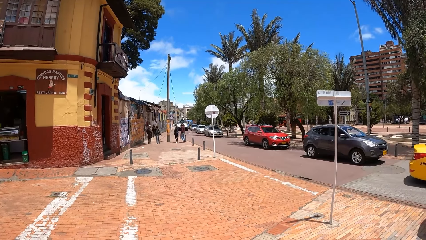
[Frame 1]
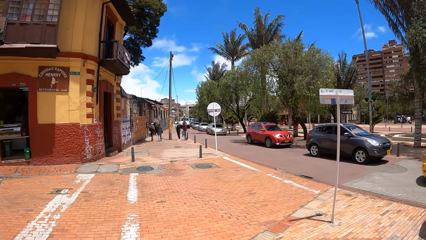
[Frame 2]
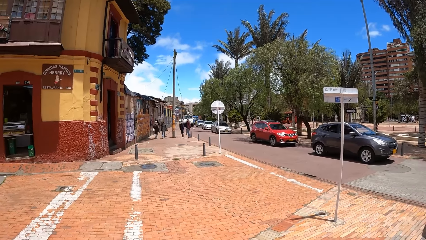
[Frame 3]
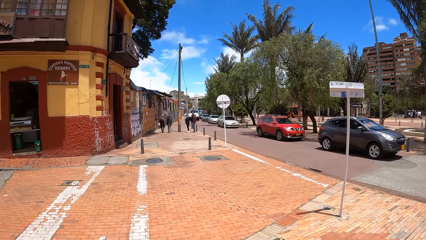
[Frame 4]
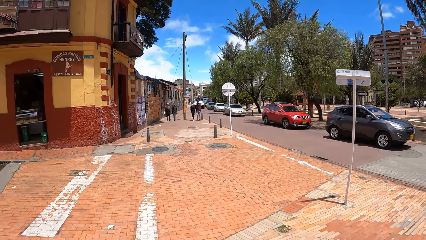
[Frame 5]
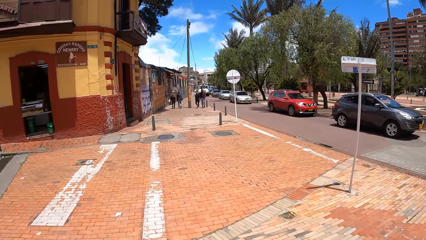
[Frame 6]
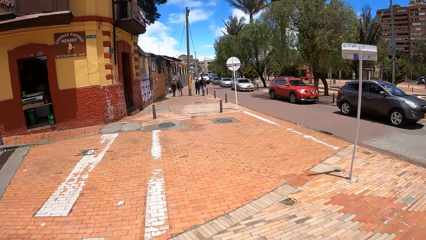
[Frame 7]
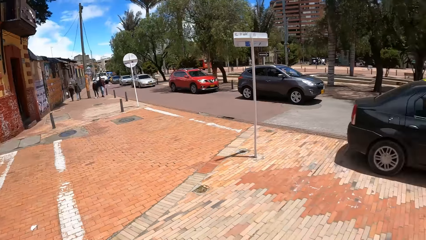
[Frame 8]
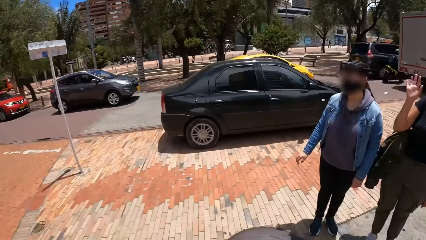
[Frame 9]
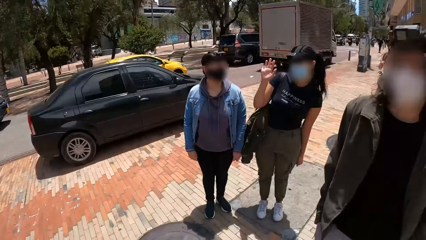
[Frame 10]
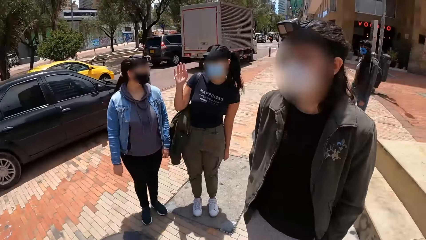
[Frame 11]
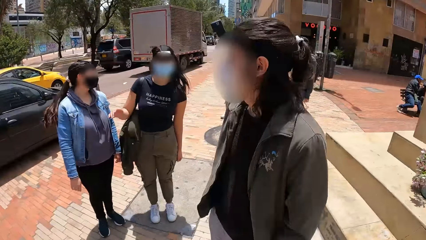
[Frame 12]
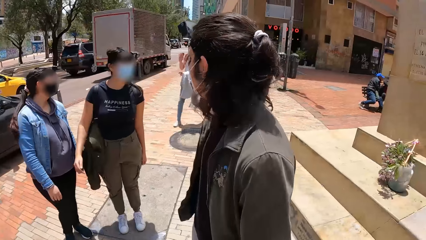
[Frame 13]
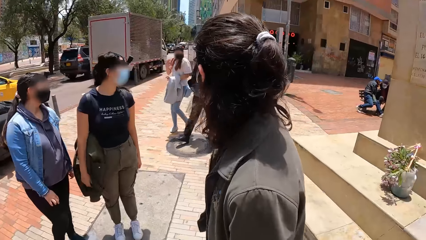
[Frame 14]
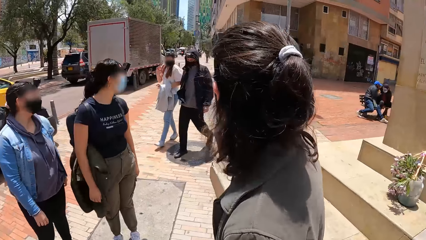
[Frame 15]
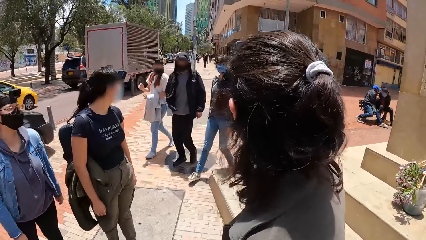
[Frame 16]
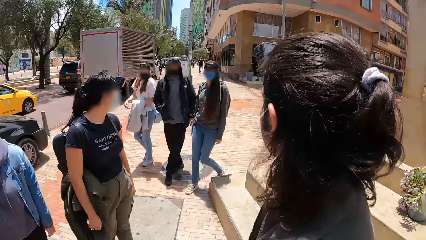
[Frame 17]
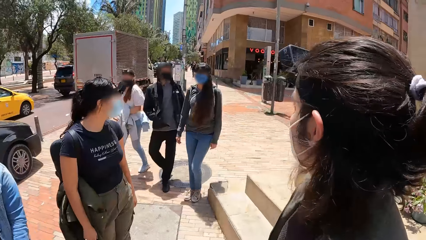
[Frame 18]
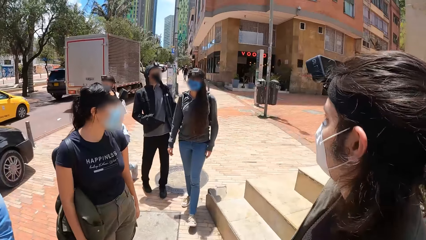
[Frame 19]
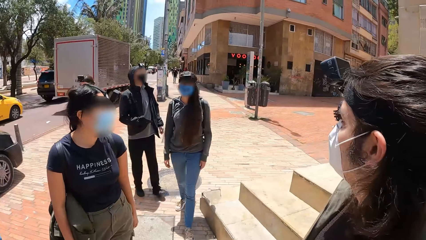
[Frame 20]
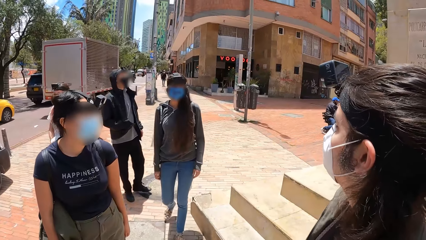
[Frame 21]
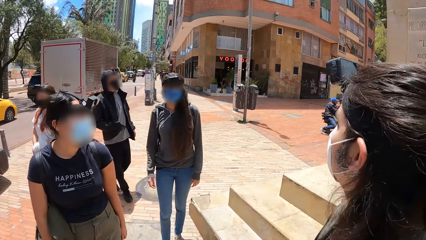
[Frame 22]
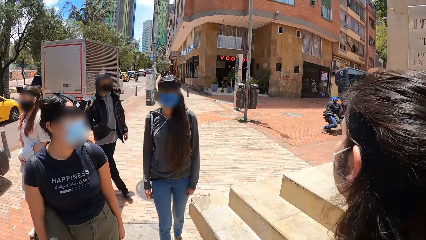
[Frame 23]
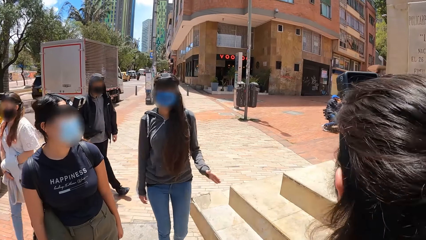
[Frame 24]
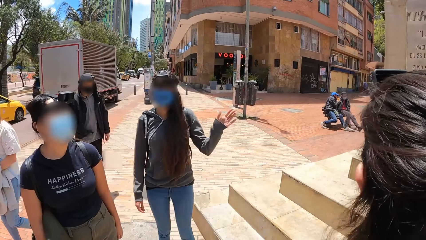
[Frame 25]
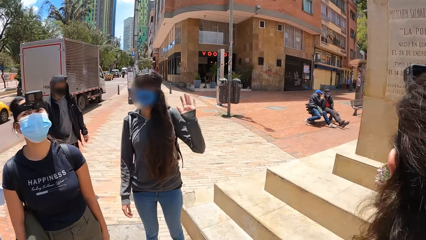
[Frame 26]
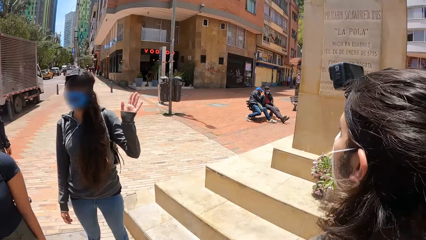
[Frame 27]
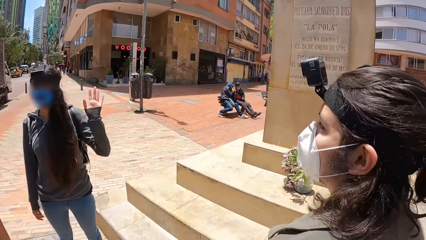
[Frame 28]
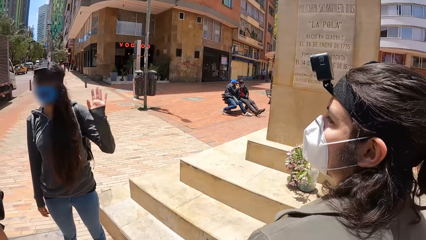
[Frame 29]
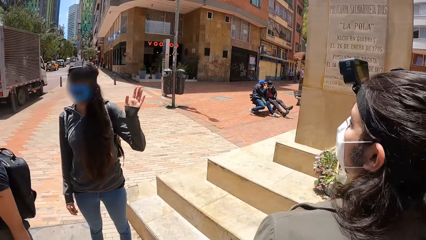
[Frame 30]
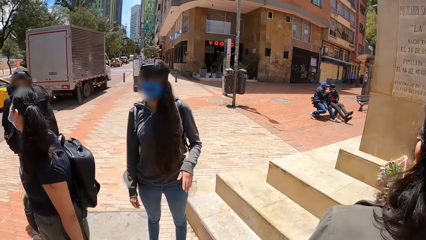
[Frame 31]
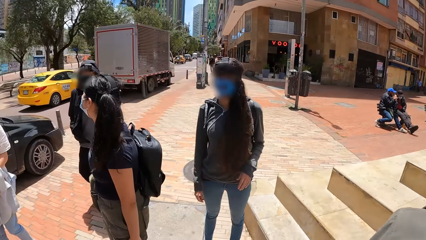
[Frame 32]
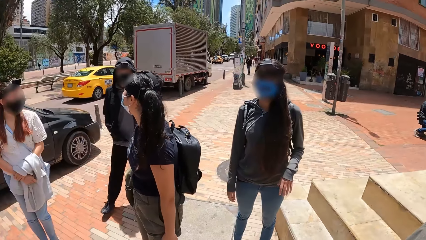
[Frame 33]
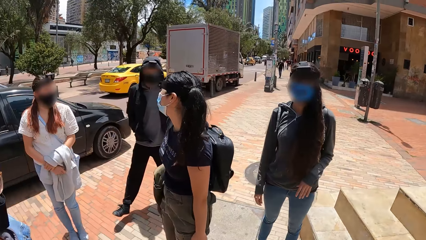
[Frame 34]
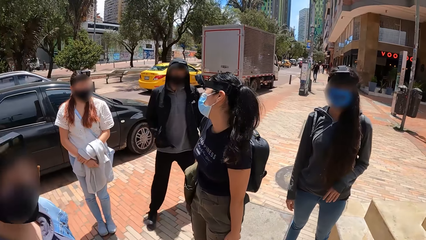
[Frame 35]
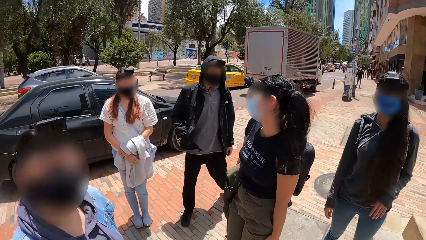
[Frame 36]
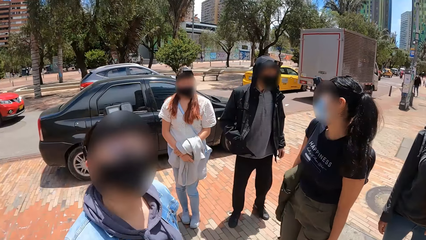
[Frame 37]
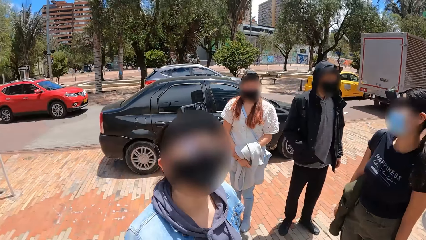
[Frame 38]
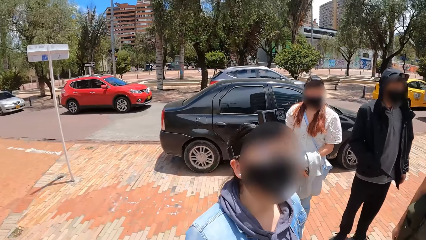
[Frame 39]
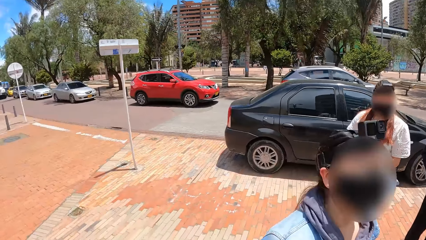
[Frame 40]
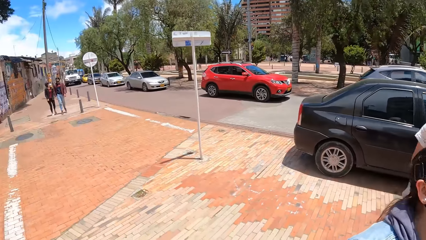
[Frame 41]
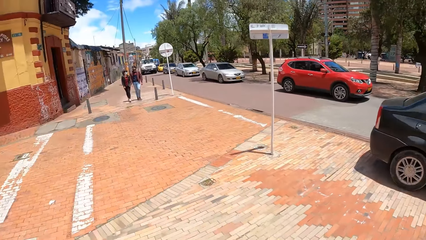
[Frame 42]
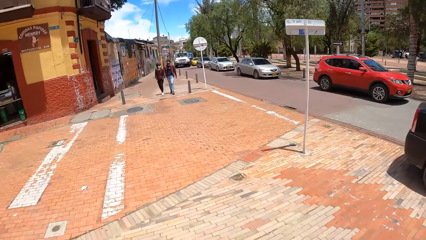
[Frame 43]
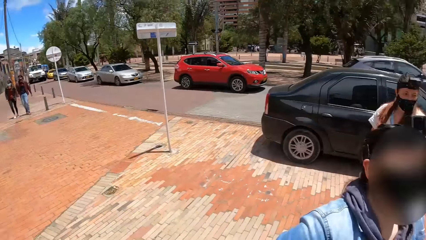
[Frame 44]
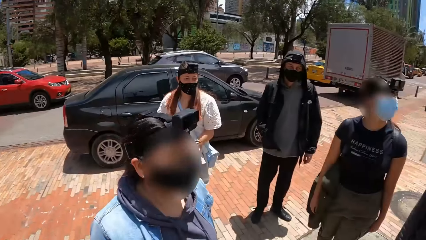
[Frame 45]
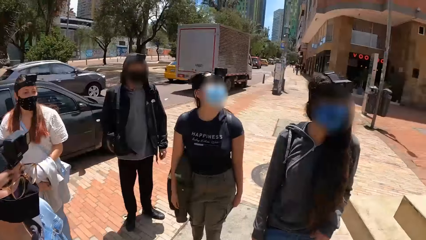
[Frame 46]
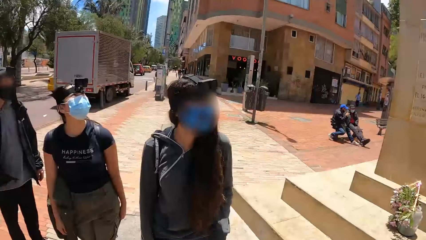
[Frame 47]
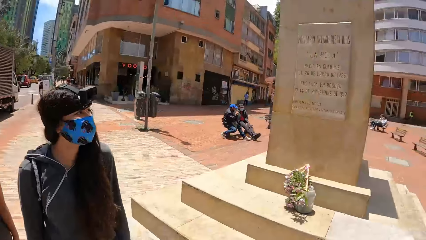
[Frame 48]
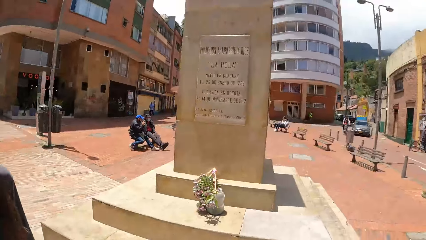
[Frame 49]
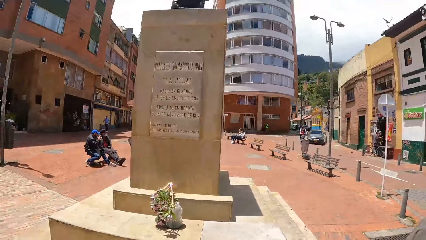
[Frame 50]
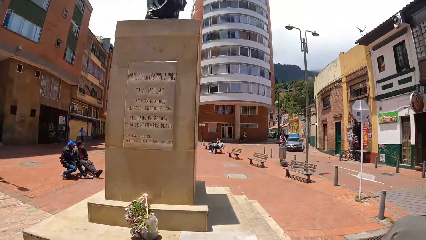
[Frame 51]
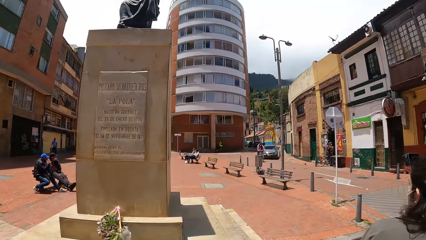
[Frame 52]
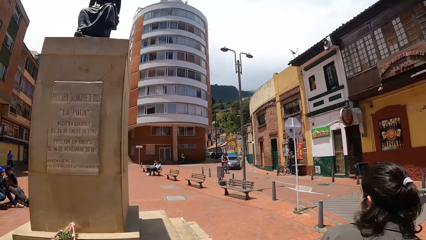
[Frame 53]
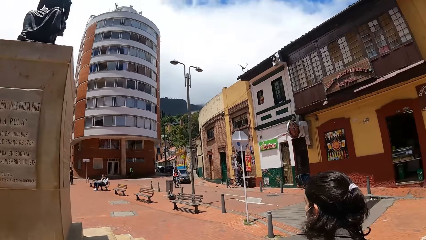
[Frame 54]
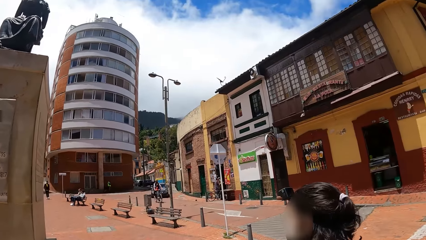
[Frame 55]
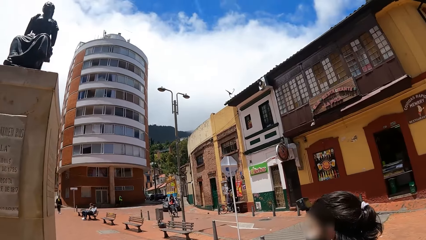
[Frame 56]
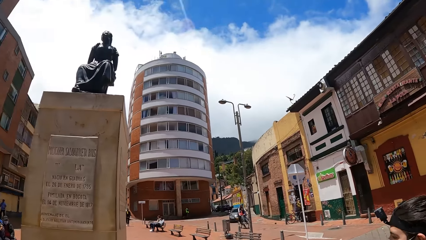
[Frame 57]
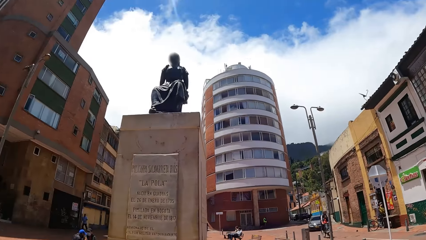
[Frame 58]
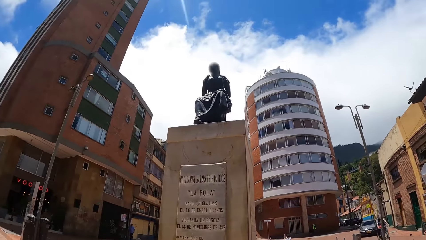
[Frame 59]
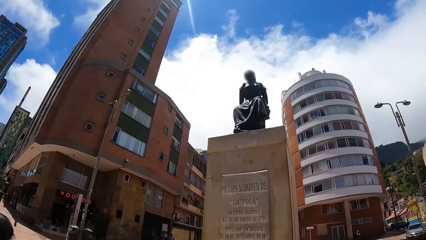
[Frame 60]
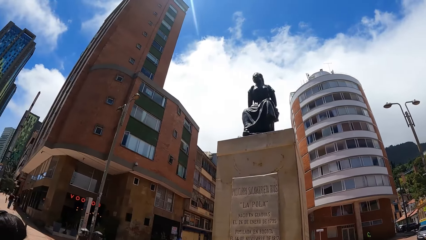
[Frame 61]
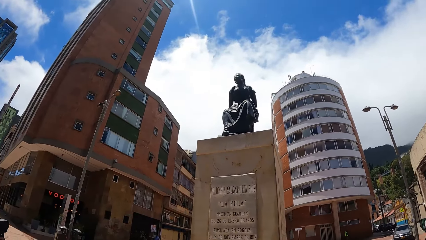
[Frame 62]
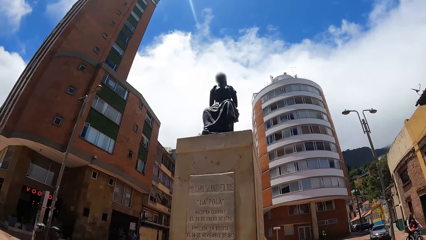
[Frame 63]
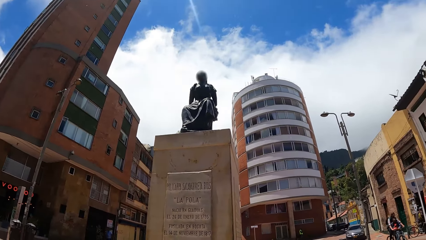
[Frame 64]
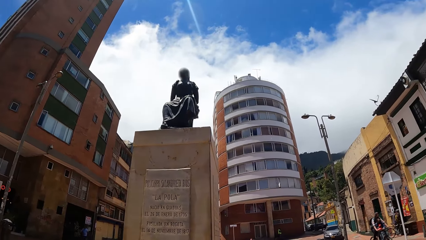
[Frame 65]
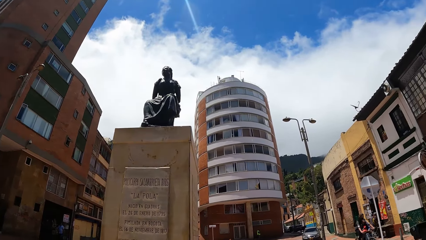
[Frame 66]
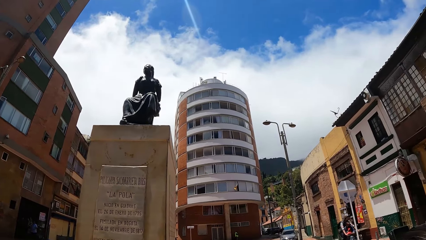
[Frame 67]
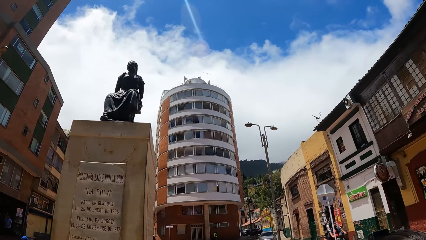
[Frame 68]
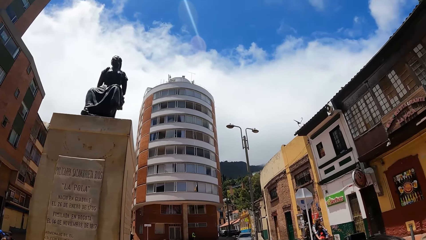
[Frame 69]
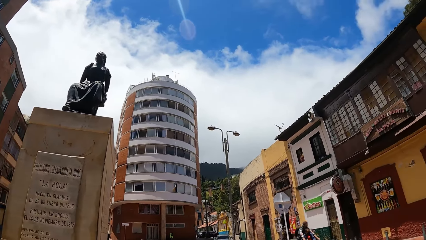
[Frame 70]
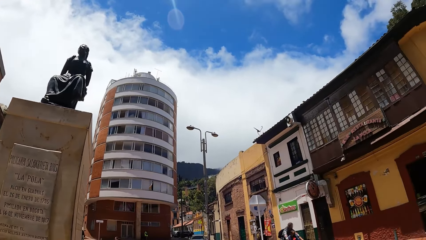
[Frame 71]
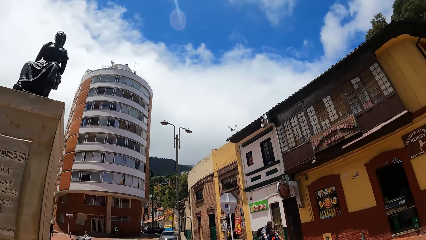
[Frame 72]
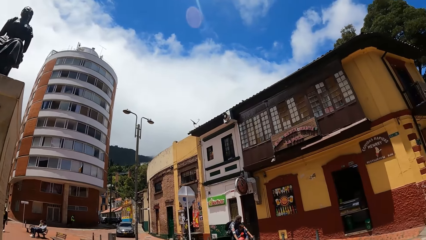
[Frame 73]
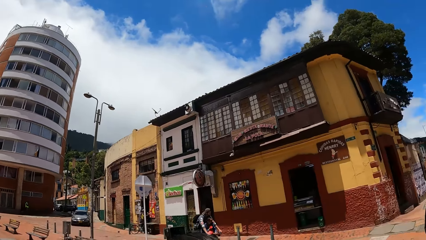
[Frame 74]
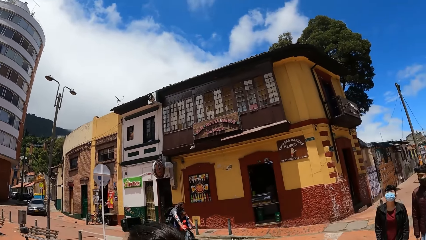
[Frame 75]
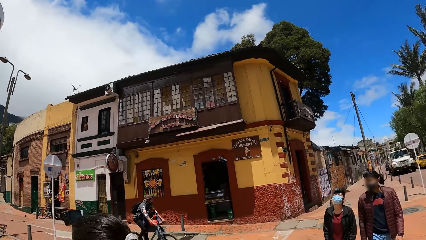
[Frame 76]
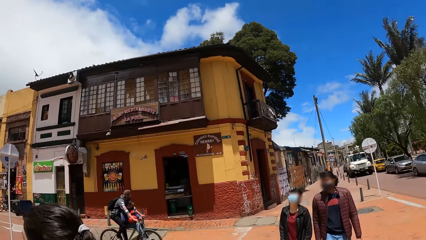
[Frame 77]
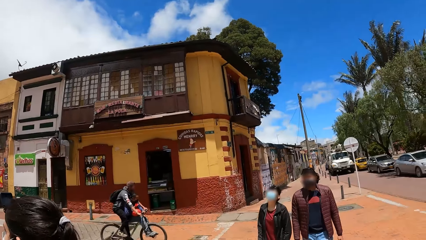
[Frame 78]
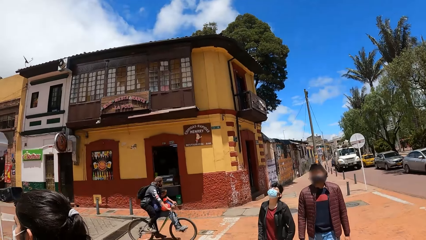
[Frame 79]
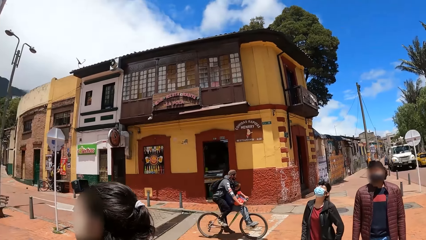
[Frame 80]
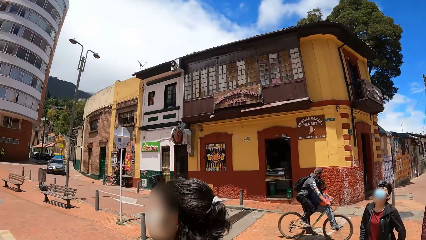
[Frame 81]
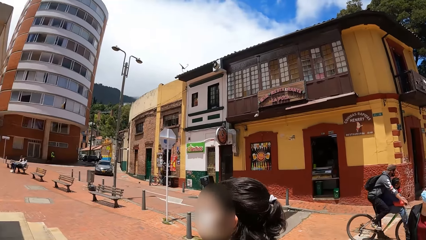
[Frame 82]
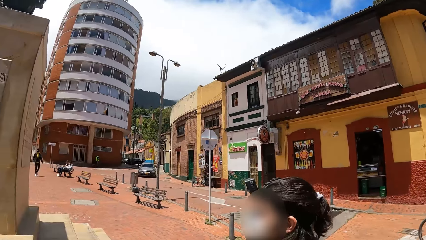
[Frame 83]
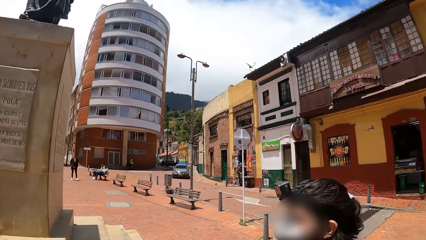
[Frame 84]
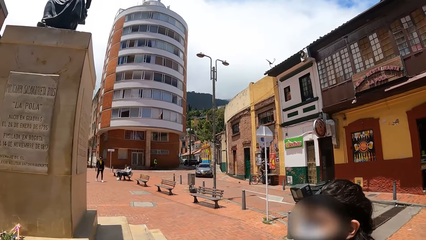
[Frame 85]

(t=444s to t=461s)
The camera wearer interacts with a group of people. They look around.
